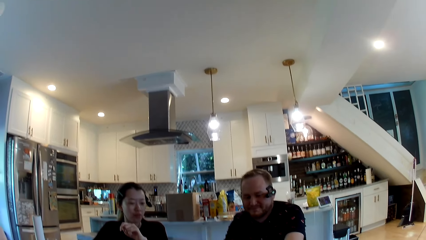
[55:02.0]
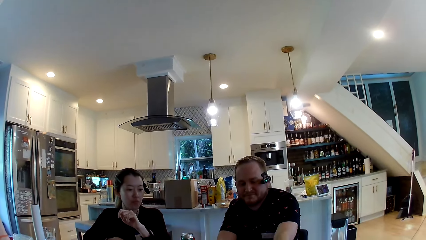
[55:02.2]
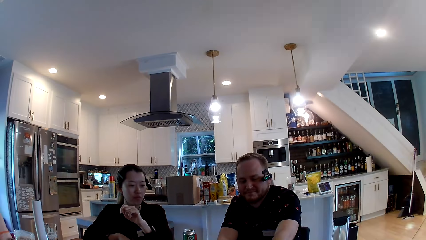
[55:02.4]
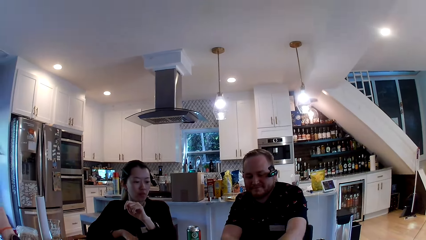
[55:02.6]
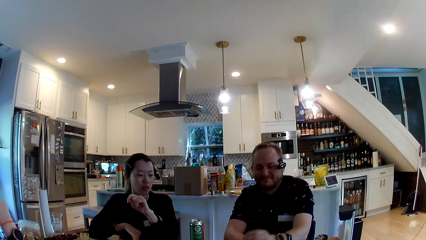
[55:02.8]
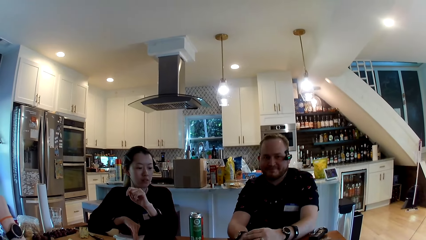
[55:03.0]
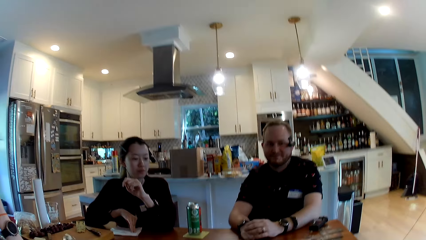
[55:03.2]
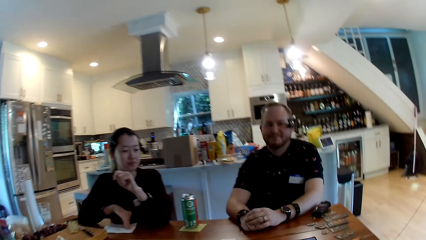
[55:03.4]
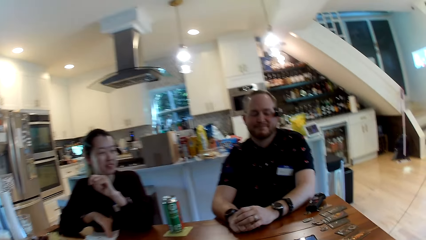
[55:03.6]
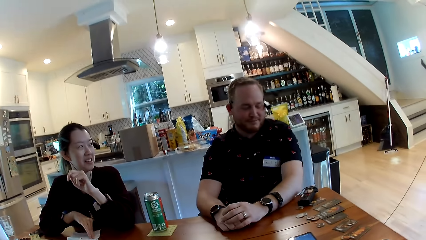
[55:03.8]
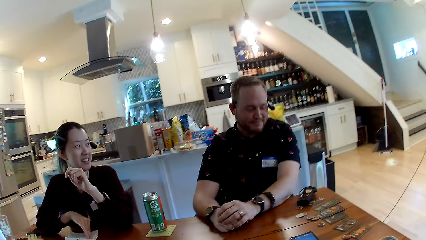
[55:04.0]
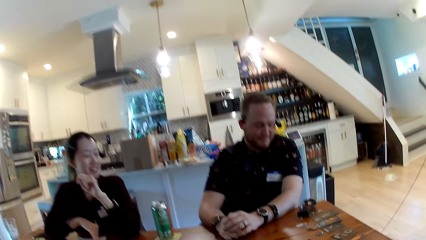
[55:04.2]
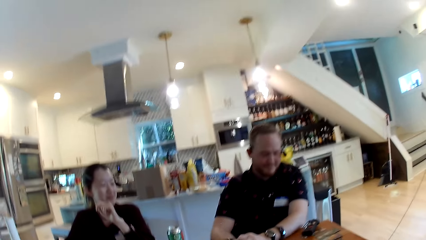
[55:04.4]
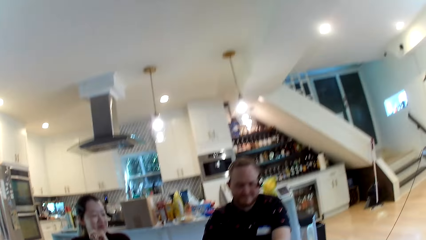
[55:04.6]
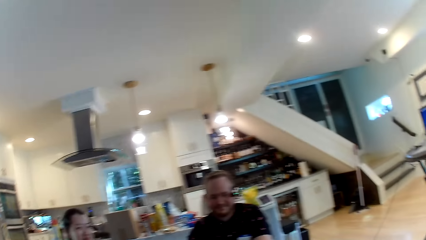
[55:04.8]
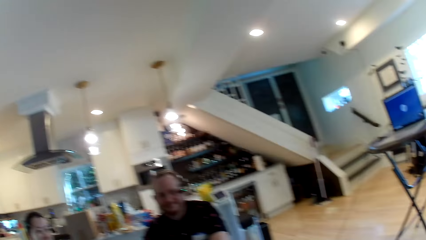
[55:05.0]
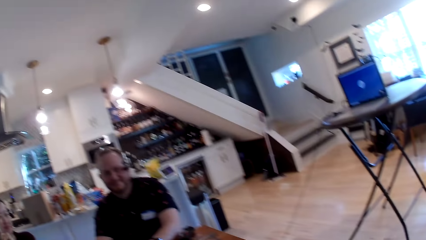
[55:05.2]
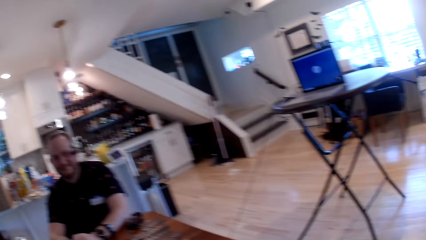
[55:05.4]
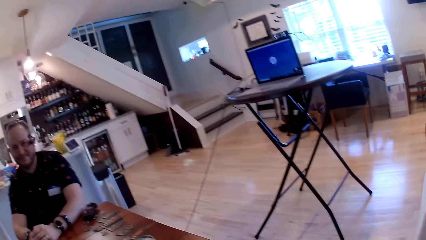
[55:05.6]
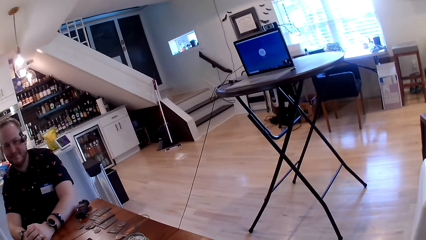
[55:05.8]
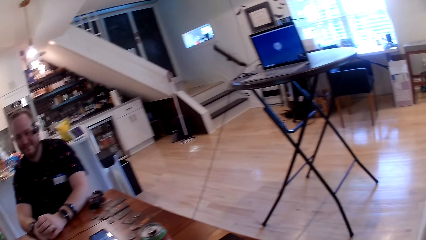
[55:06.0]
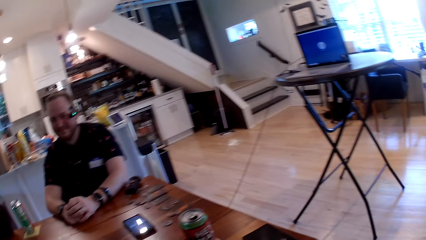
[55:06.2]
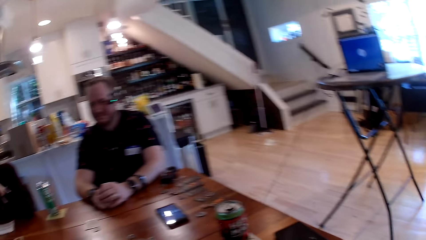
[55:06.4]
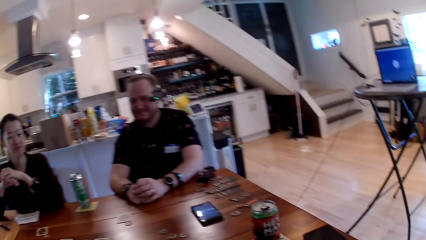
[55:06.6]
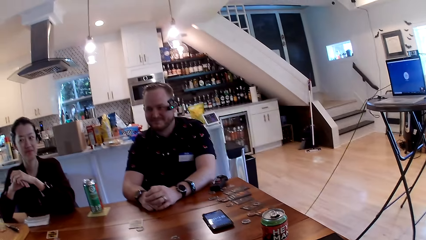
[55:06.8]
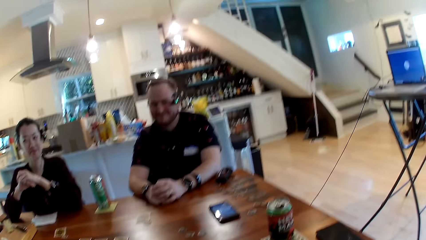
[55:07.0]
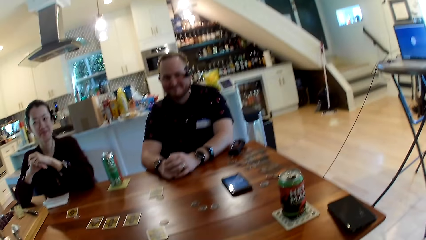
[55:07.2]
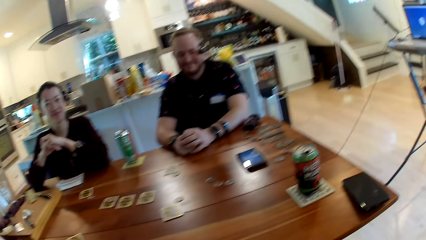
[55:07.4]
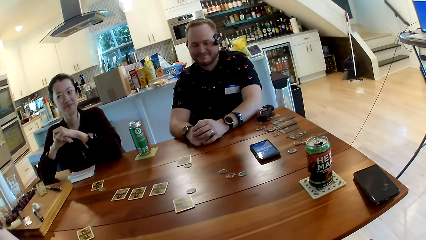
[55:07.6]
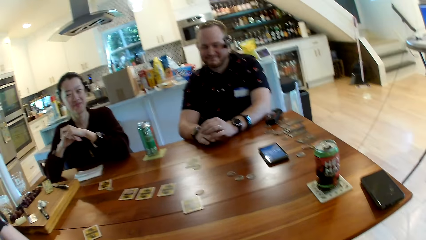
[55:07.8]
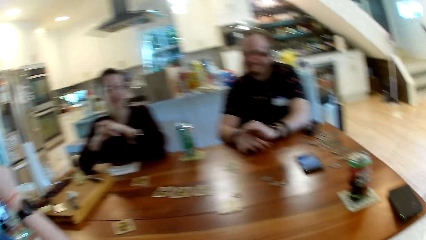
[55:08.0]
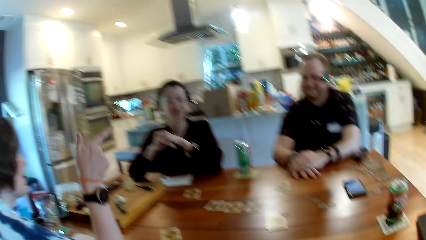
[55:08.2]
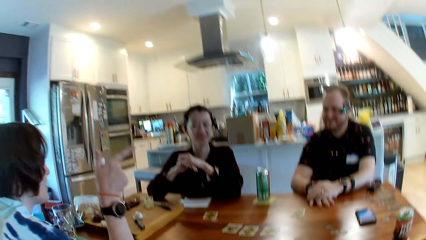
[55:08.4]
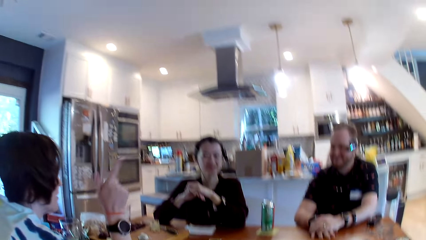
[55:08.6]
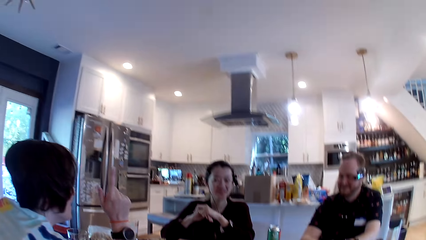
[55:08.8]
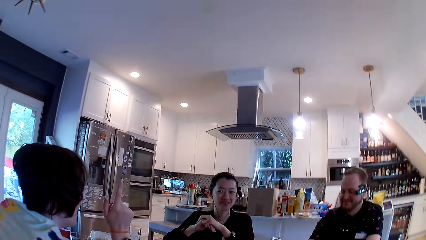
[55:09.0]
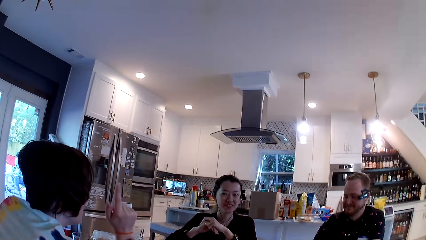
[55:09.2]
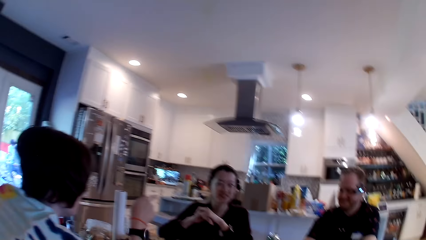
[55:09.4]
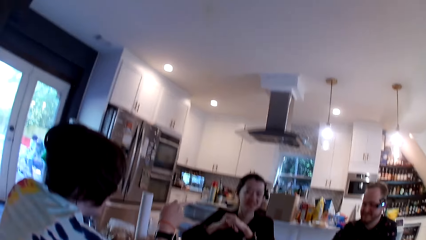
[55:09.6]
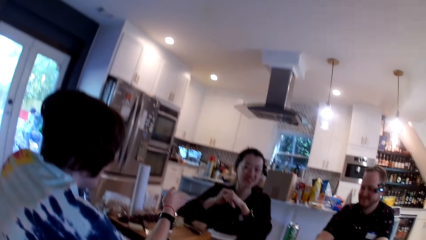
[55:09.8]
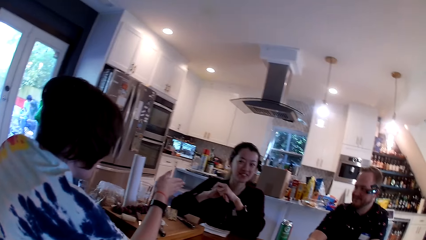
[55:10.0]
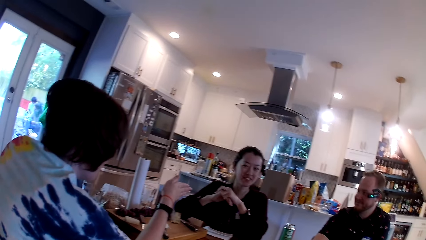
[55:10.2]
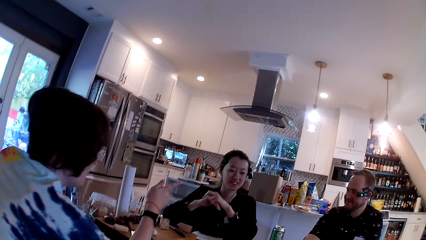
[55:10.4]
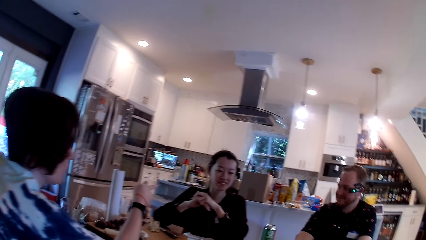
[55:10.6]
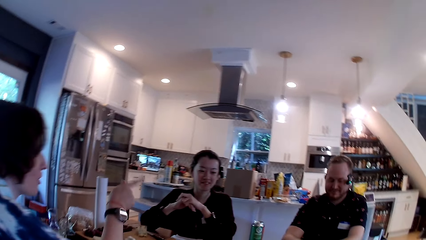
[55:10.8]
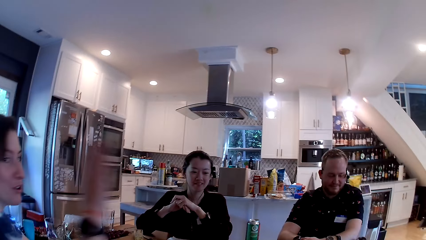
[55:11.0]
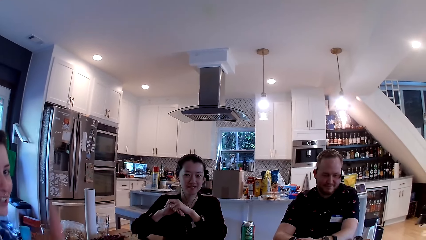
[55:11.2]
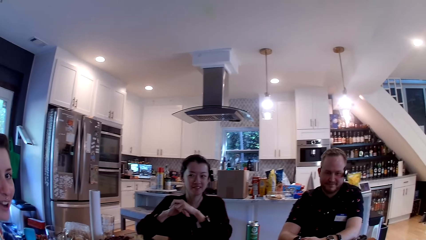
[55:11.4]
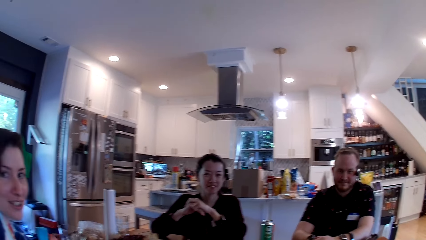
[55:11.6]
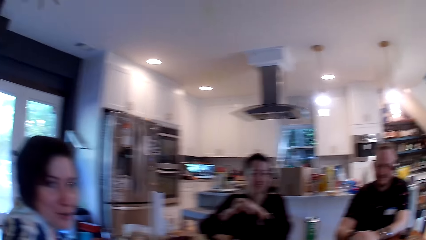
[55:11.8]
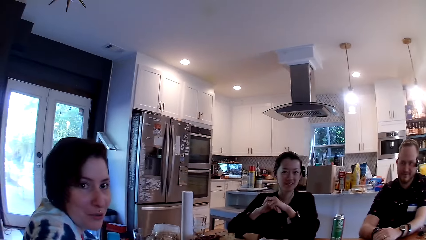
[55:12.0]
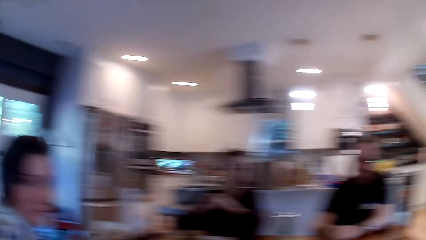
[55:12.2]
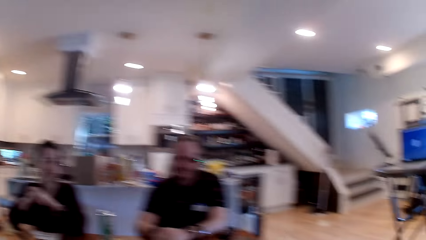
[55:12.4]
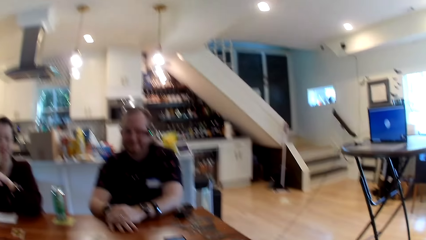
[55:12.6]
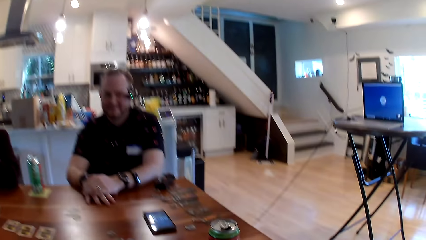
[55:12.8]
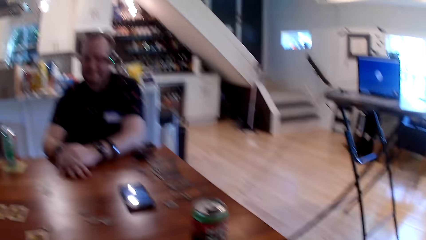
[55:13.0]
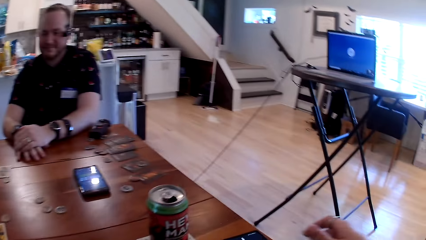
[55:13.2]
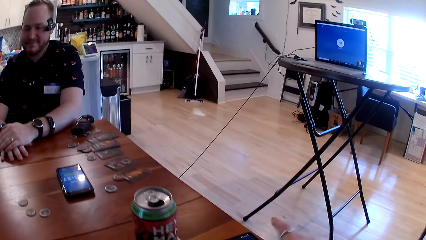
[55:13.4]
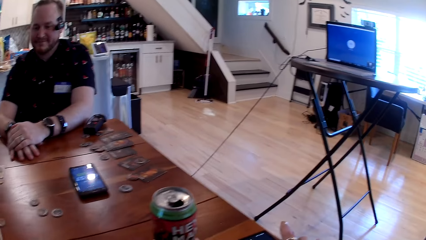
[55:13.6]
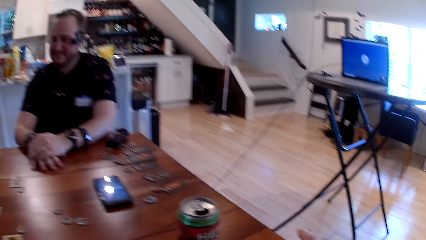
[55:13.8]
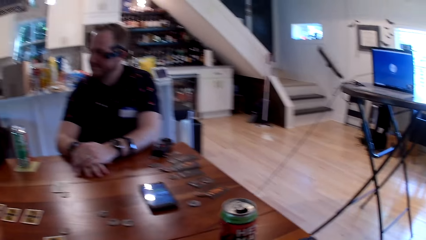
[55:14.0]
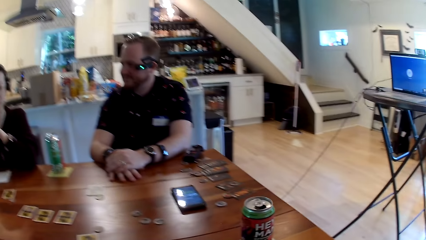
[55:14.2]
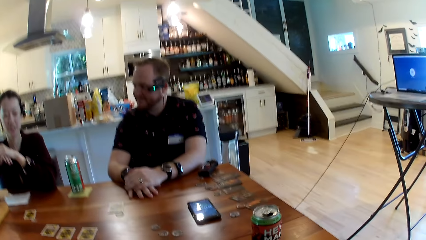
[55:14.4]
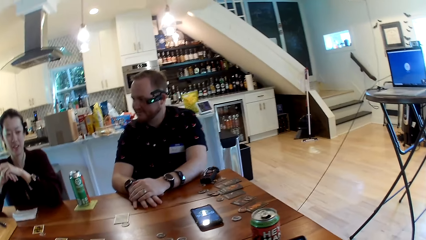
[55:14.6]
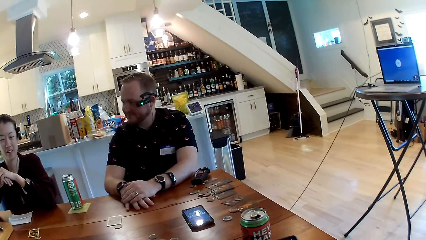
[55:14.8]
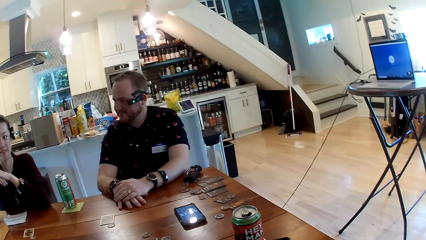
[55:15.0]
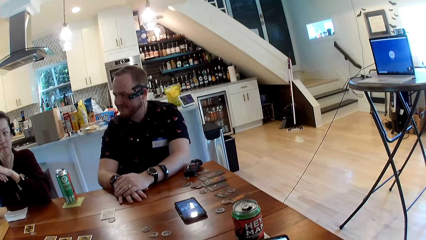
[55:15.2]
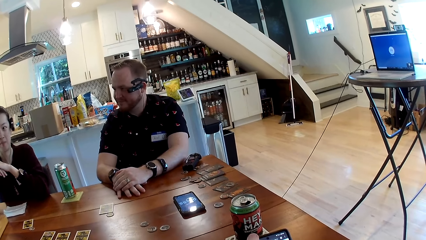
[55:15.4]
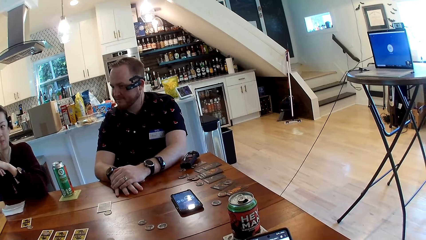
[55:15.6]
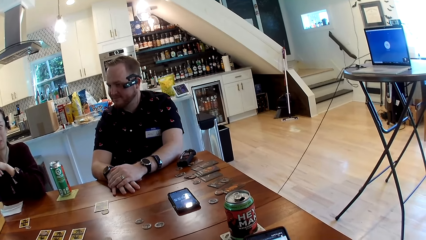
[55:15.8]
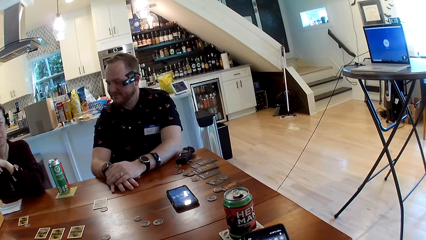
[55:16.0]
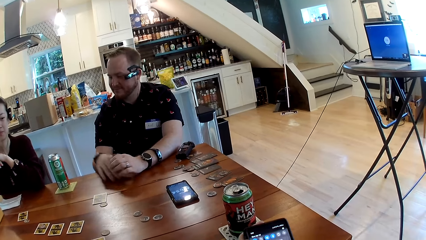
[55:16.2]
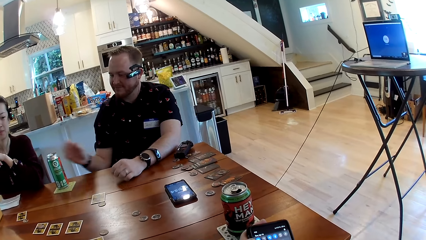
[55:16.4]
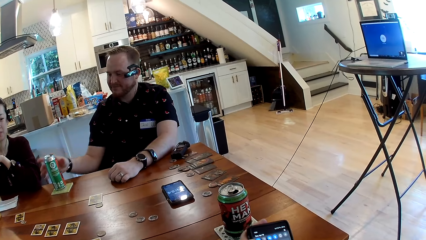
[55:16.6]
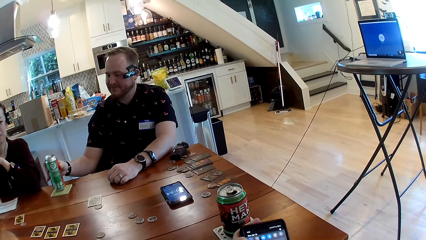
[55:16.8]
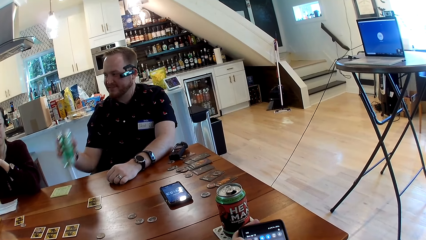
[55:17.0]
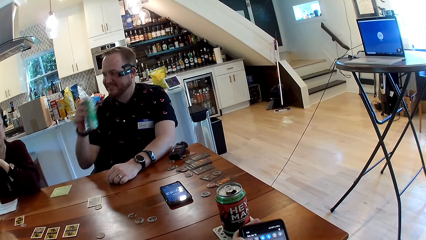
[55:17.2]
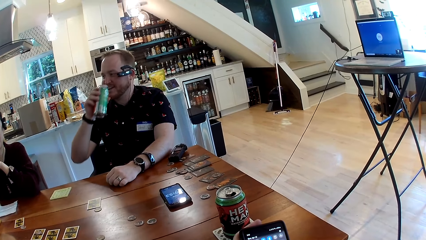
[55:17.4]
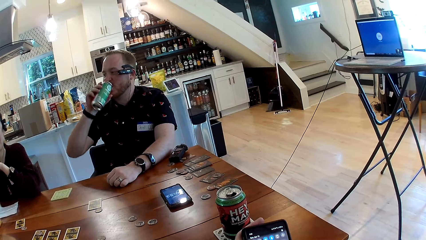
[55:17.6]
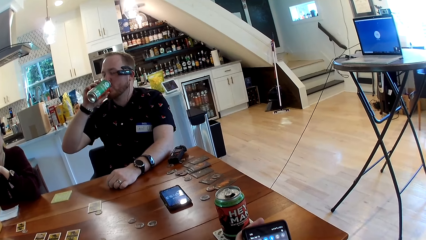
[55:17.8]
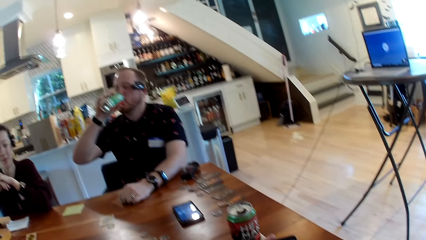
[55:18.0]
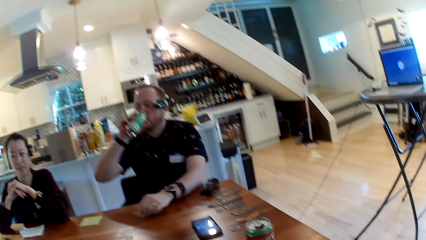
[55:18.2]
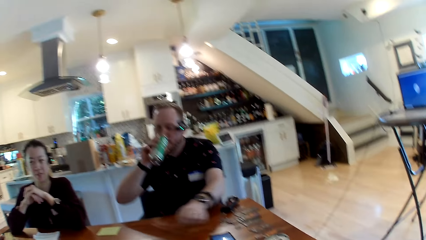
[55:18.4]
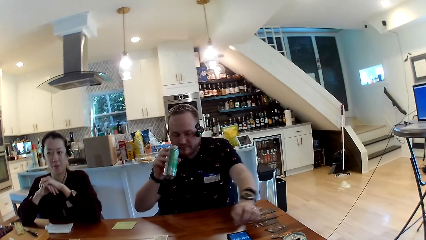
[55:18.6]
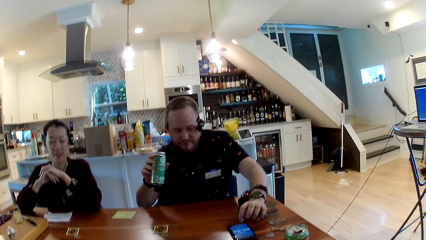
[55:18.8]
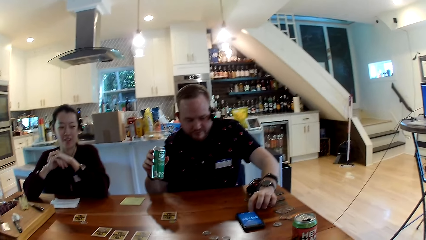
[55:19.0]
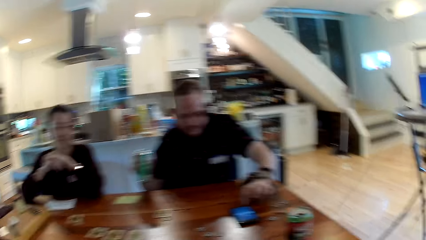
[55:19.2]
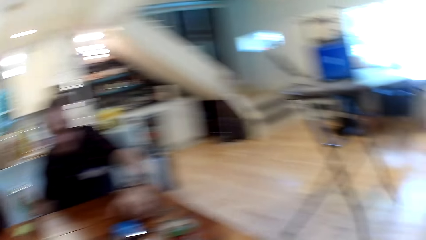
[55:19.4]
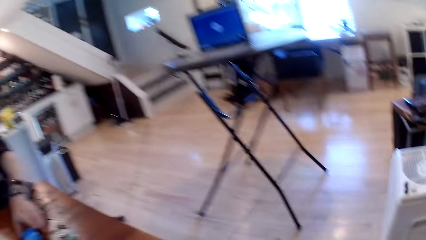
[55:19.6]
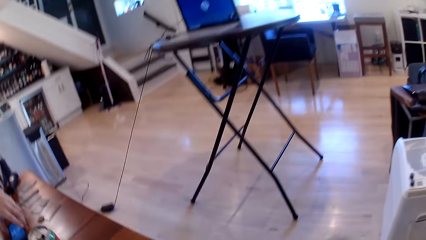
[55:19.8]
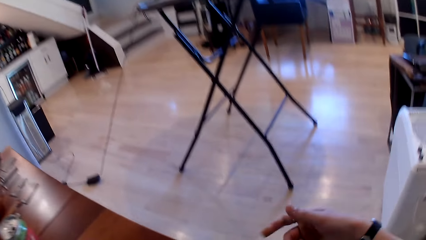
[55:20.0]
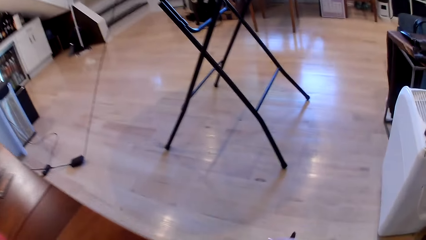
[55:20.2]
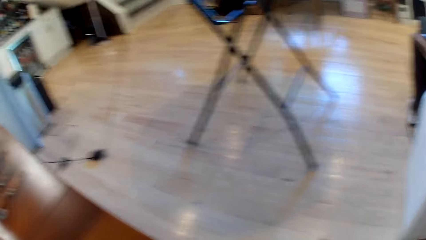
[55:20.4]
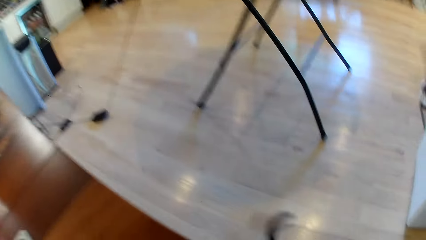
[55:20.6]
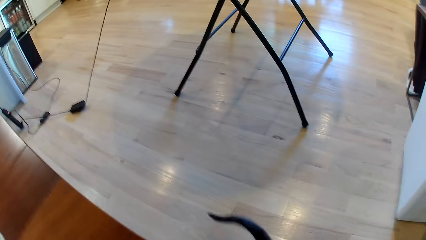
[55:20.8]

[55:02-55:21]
A woman converses with a man, another woman and the camera wearer. The camera wearer operates a phone with his hands. The man picks up the can from the table with his right hand and drinks from the can with his right hand. The camera wearer slaps a cat on the floor. The man operates a phone on the table with his left hand, drops the can on the table with his right hand and picks the phone from the table with his left hand.
